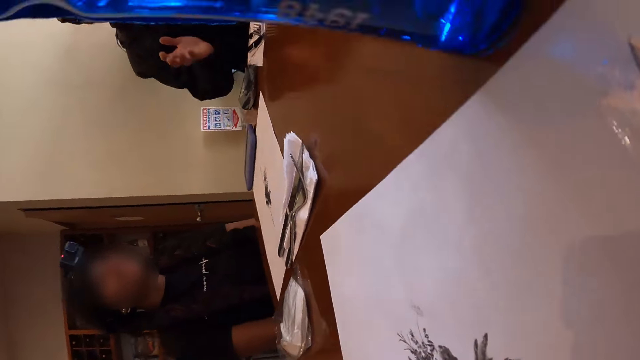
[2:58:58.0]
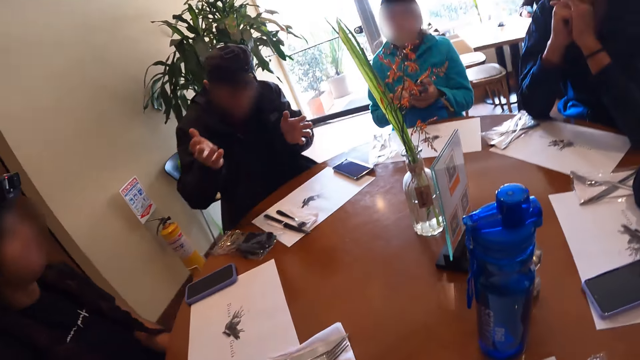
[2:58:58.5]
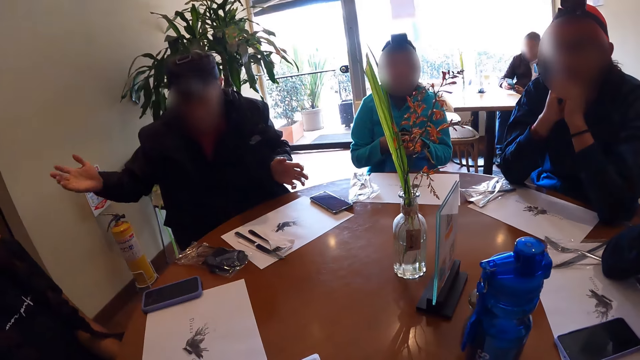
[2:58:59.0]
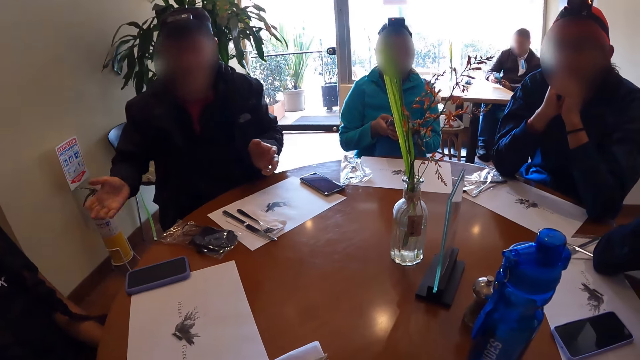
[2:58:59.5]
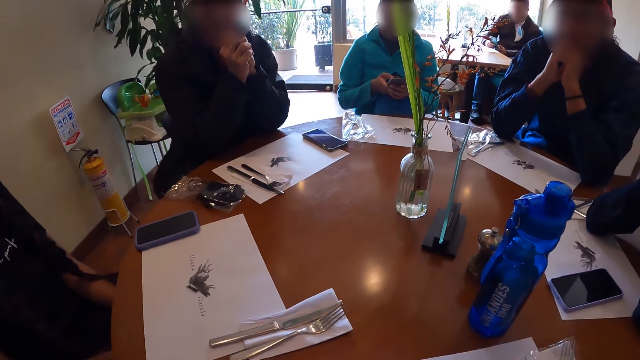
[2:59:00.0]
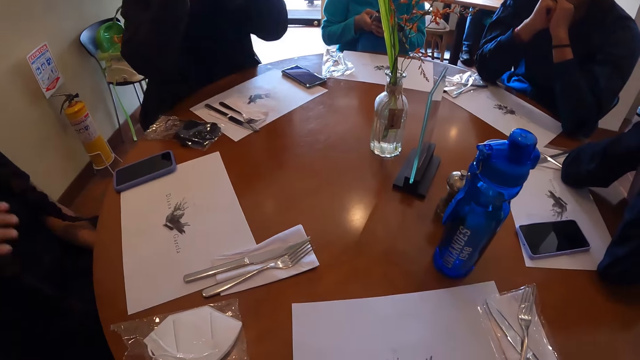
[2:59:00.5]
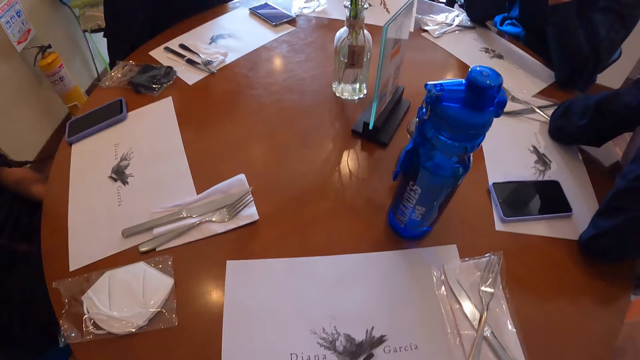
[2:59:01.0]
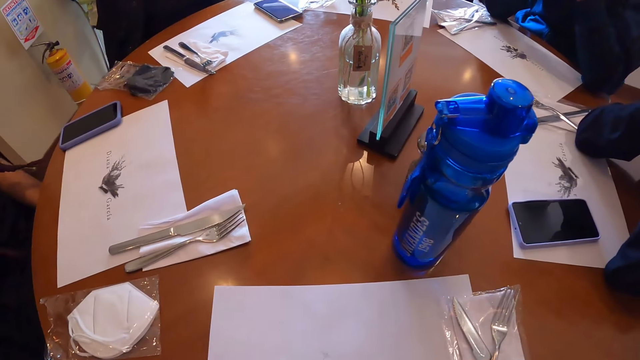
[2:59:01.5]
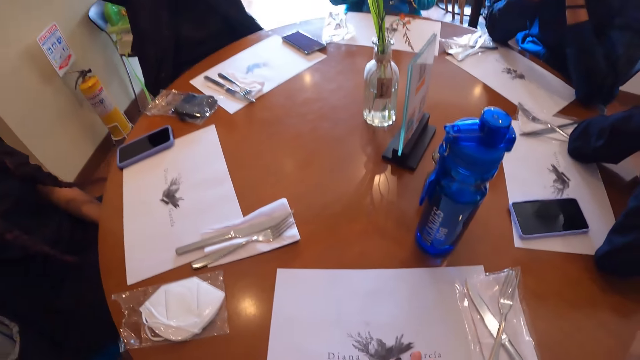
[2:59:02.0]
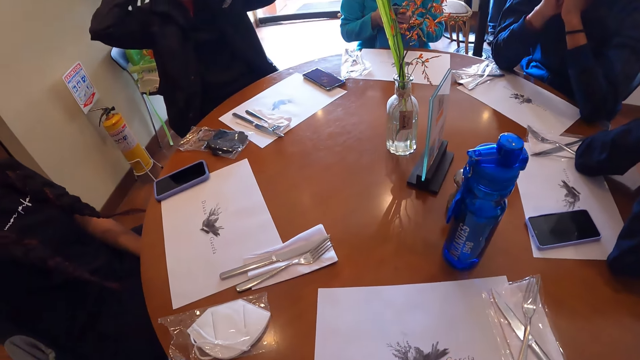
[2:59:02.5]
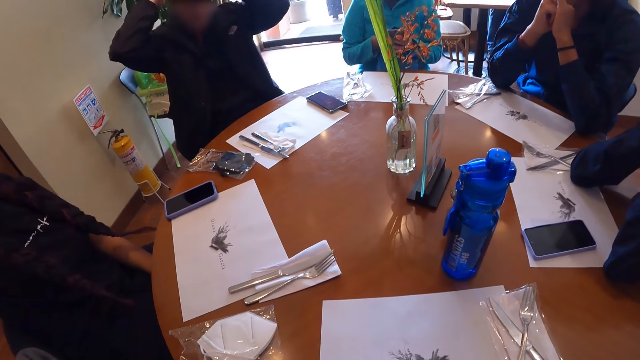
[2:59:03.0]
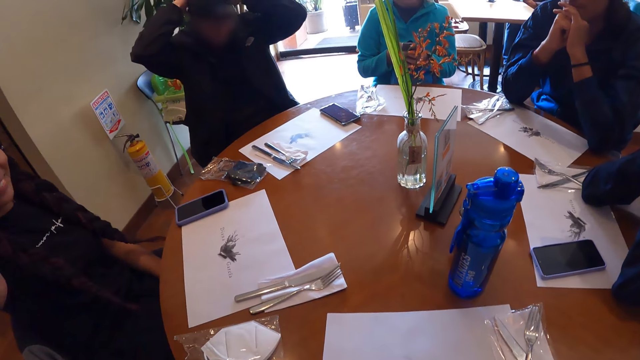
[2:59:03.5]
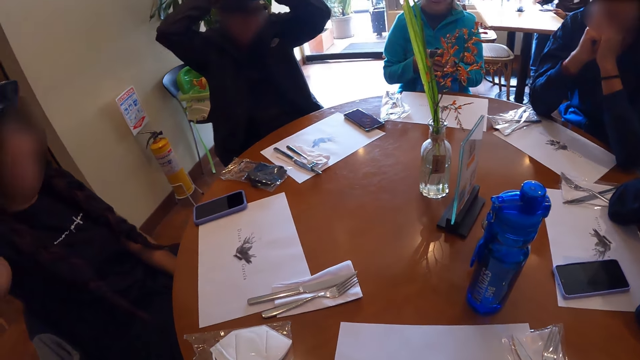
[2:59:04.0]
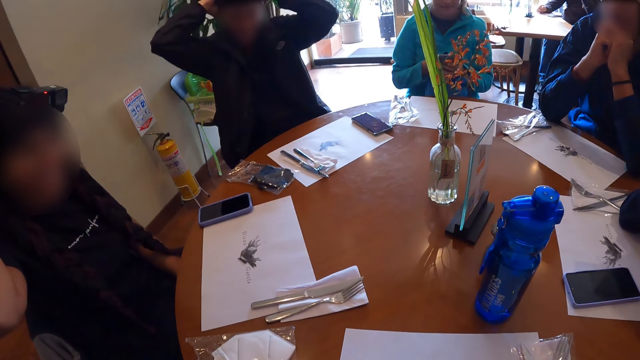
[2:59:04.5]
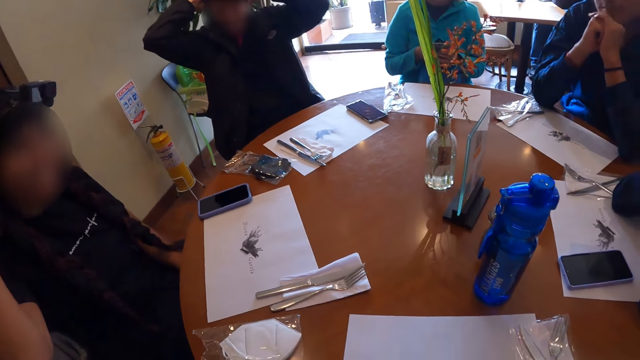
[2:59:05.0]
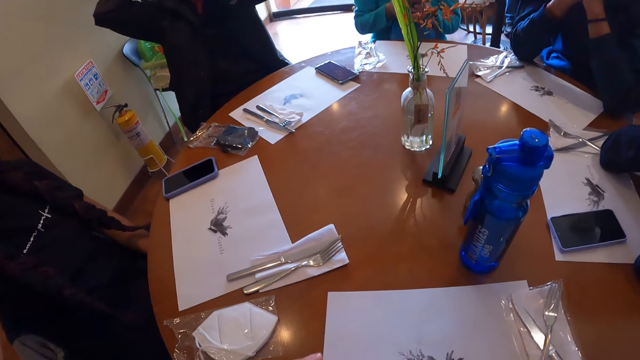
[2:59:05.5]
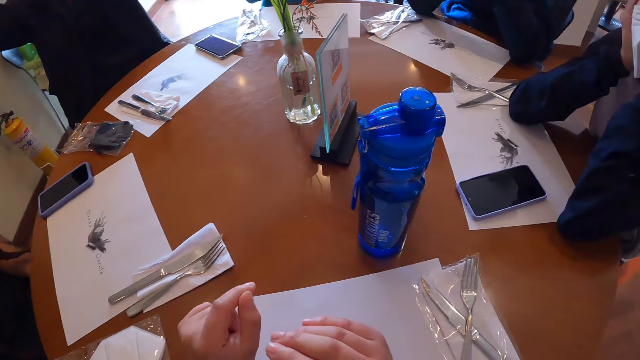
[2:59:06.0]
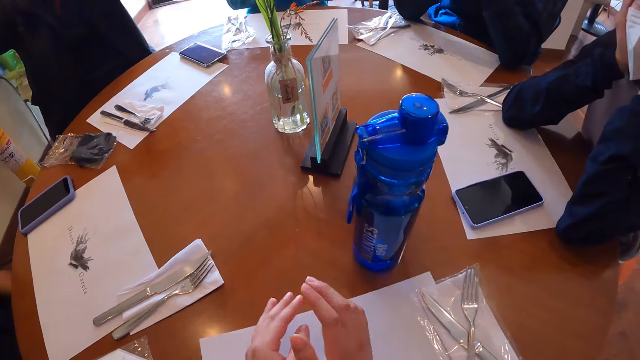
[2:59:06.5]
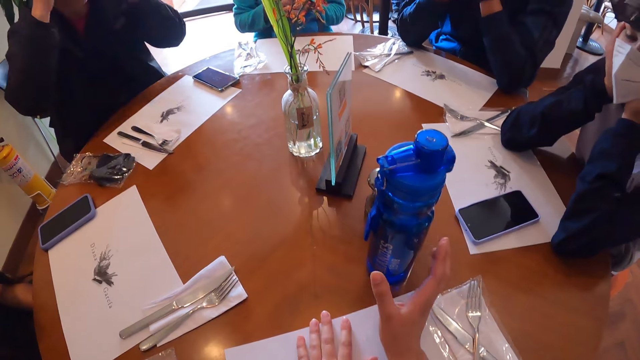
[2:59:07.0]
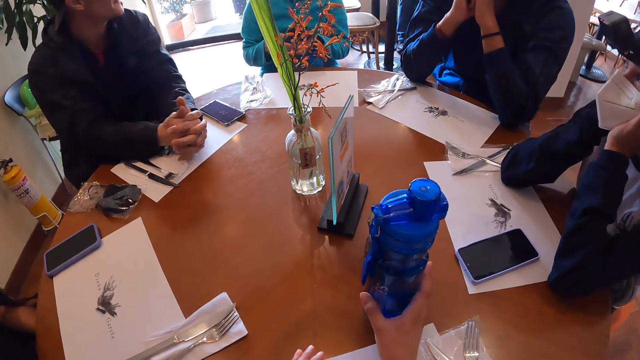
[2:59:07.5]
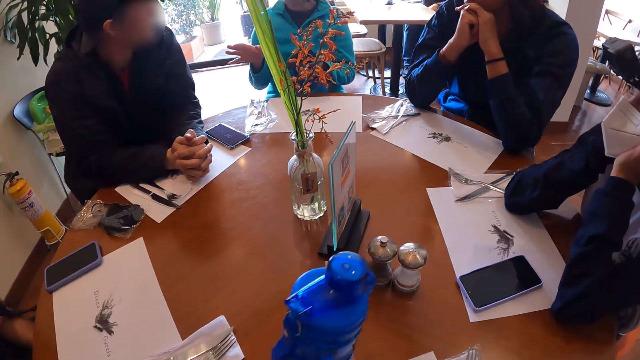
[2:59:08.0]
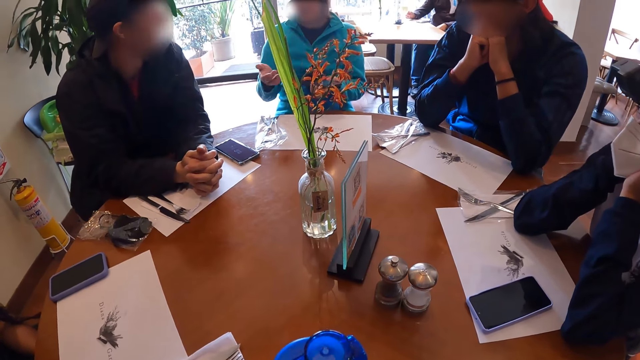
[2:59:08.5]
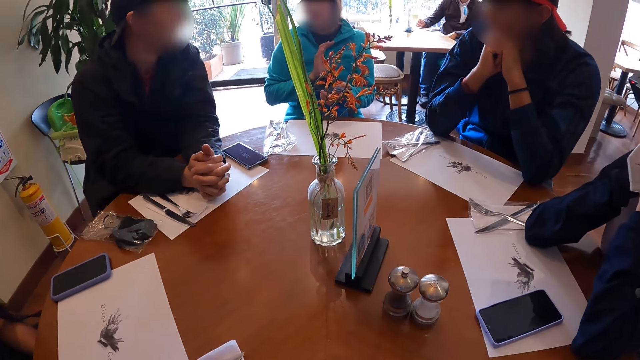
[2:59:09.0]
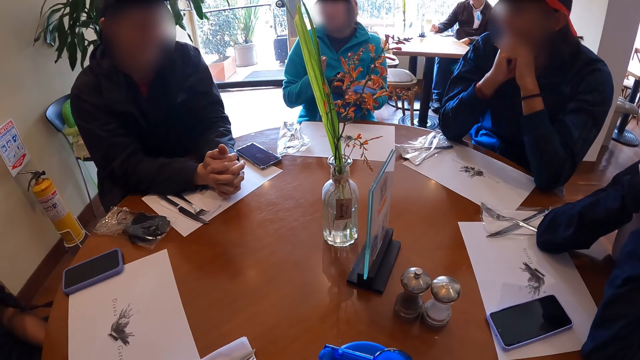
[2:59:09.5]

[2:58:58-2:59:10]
The camera wearer looks around. She communicates in the restaurant. A man adjusts the camera with his hands. A lady engages with the camera wearer. The camera wearer interacts with the group of people at the table. She rests the hand on the table mat. She moves the water bottle with her right hand. The man puts his hands on the table. The camera wearer picks up the water bottle. A woman interacts with the man on the table.

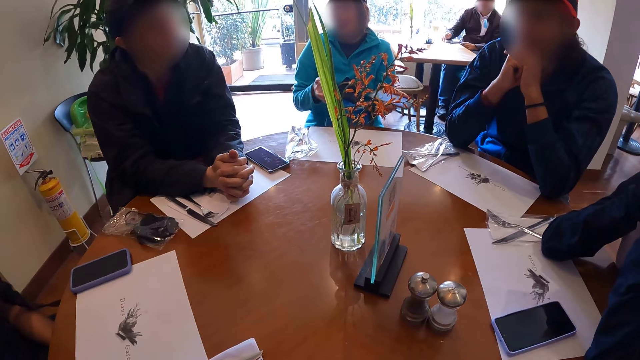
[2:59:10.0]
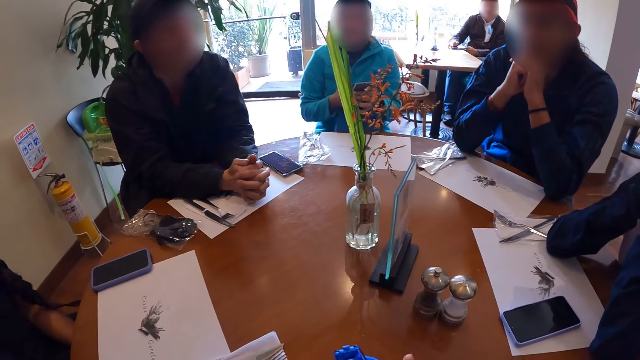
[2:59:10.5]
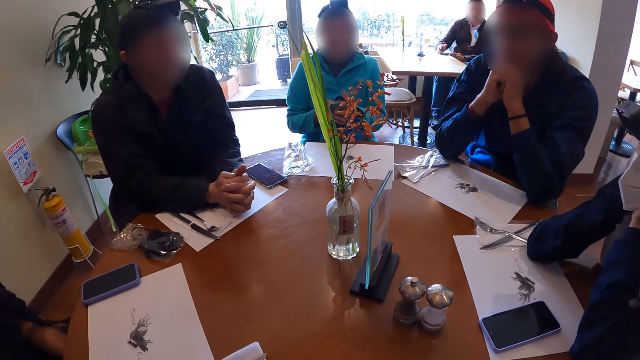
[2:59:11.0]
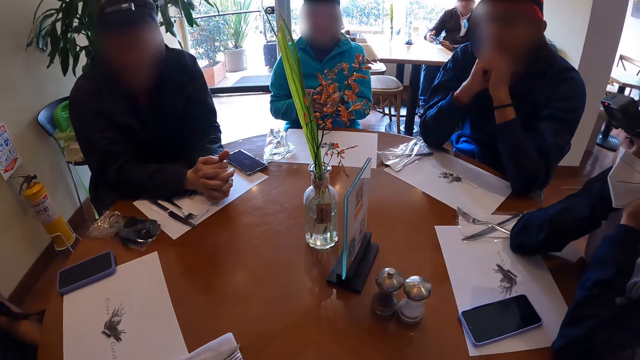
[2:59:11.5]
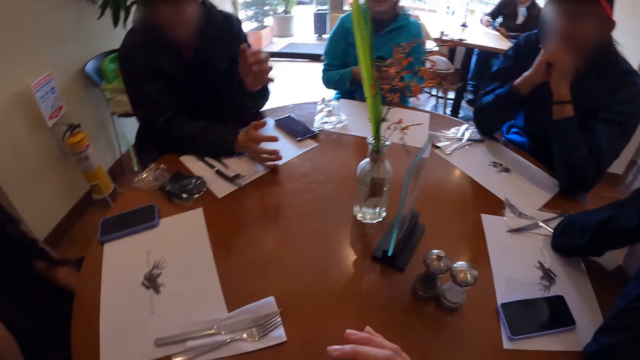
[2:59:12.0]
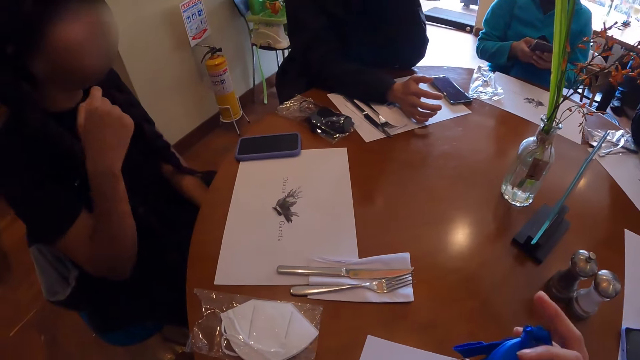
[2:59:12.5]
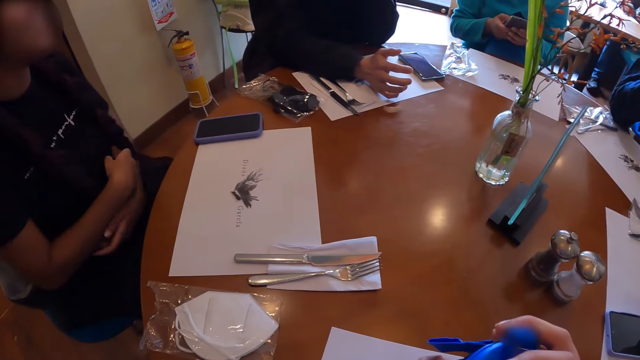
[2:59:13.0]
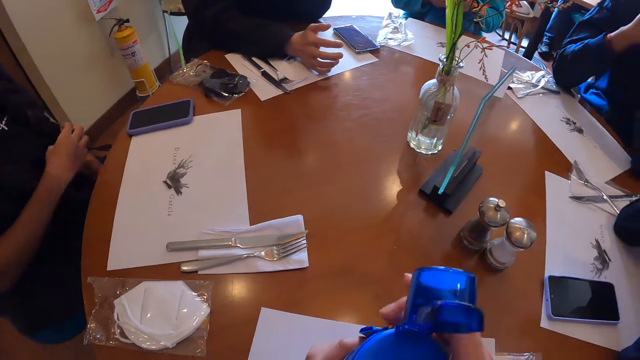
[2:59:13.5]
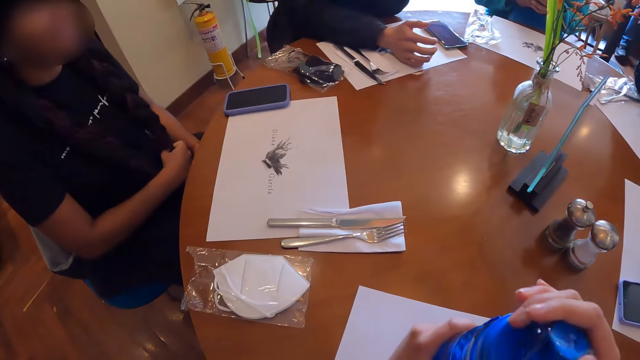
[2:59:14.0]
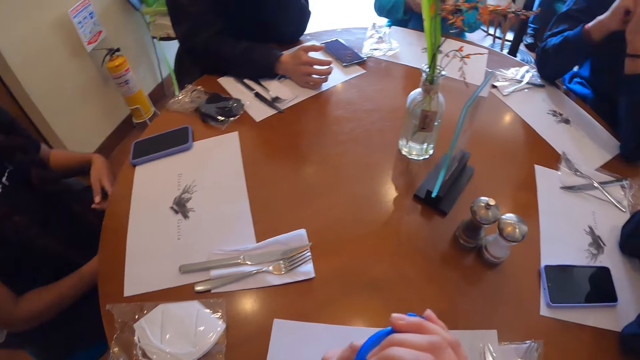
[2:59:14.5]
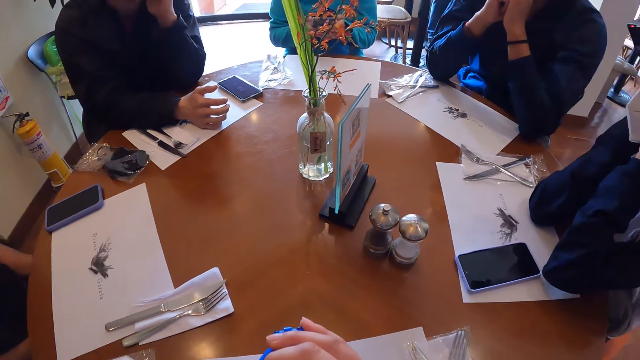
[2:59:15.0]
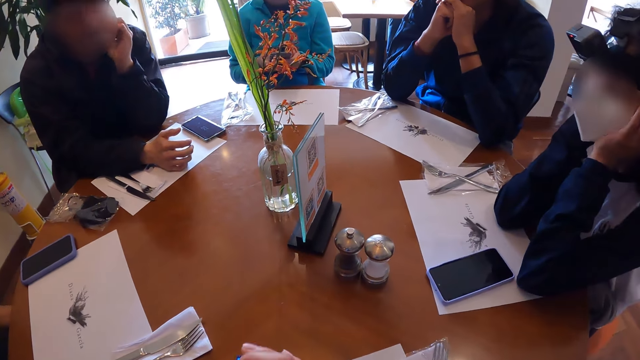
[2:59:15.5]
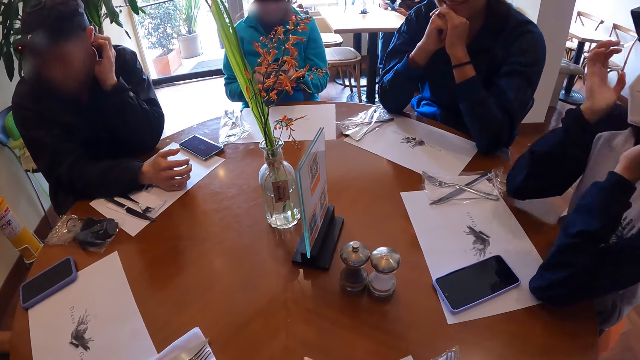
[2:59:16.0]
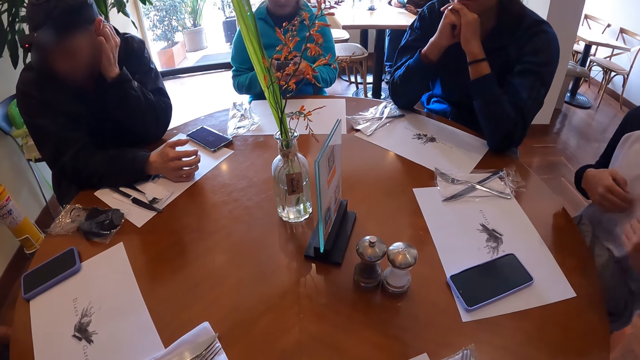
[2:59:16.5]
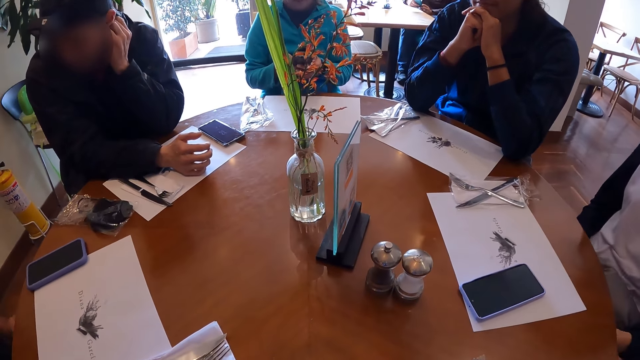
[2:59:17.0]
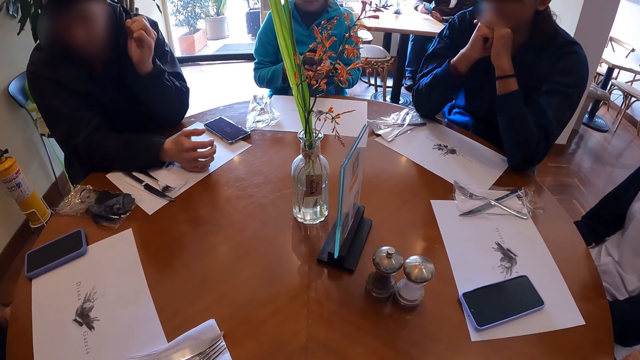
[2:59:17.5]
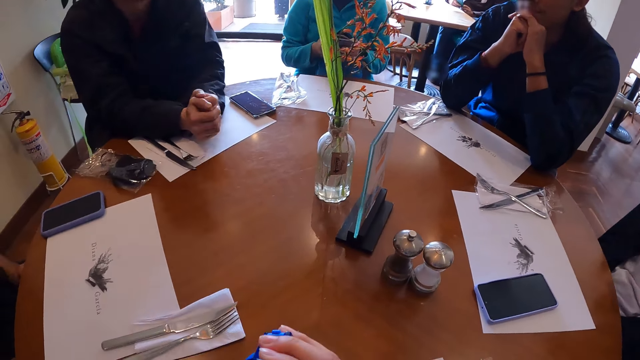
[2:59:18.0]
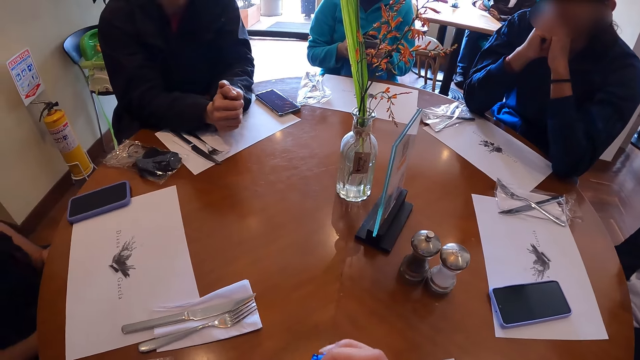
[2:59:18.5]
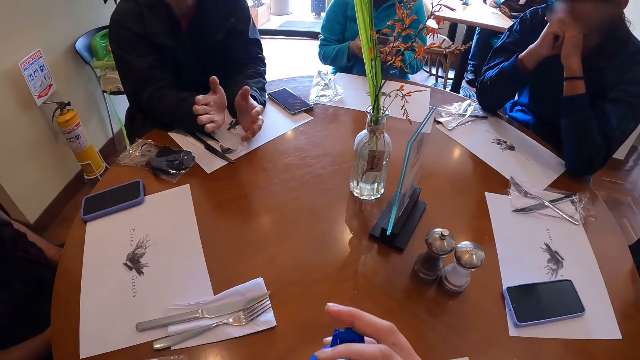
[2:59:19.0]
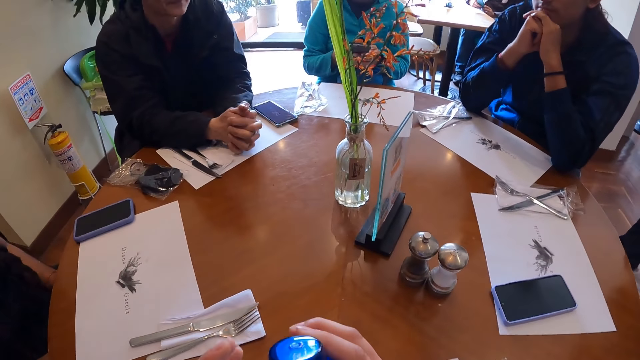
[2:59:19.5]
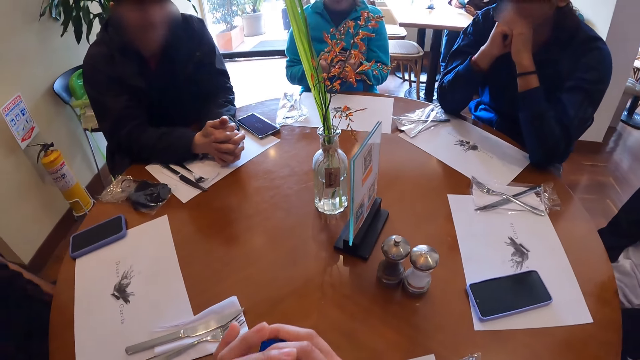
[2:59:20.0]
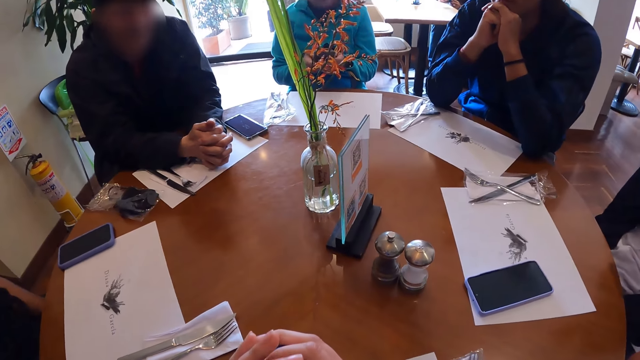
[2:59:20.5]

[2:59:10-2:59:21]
The woman operates her phone with her hands. The camera wearer opens the bottle cap. The man touches his ear with his left hand. The camera wearer looks around. She covers the water bottle with her right hand. The man drops his left hand on the table. The camera wearer covers the bottle. The man interacts with the group of people at the table.
